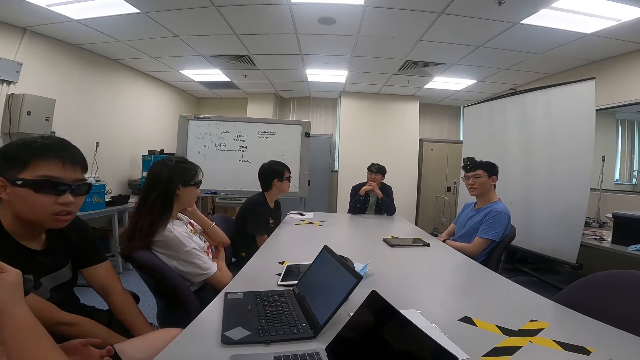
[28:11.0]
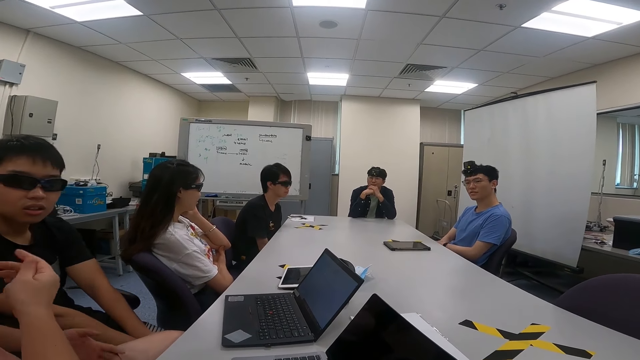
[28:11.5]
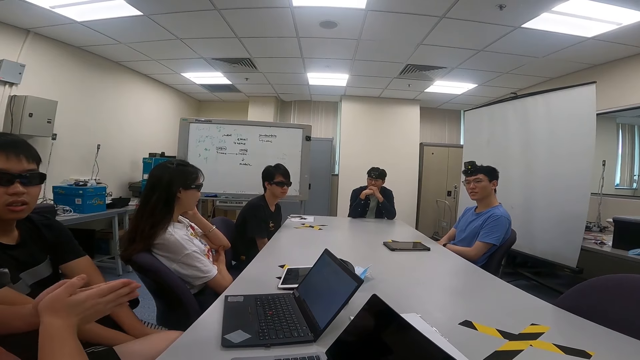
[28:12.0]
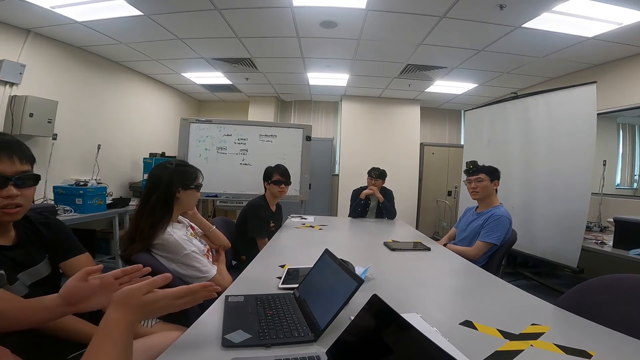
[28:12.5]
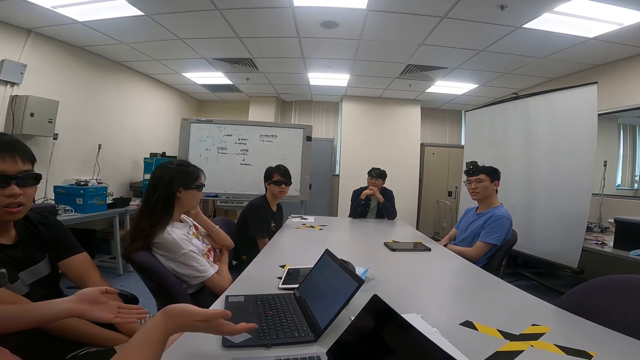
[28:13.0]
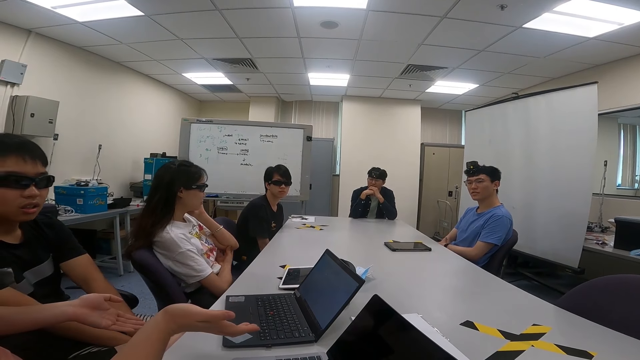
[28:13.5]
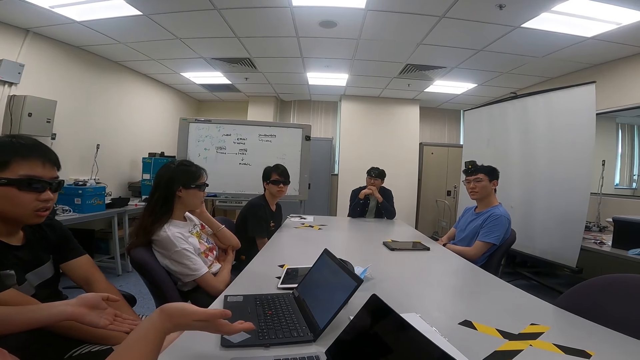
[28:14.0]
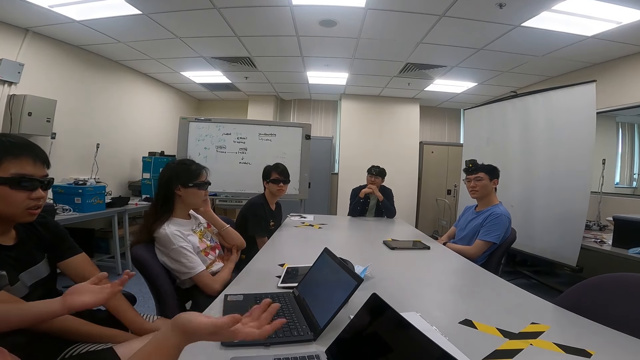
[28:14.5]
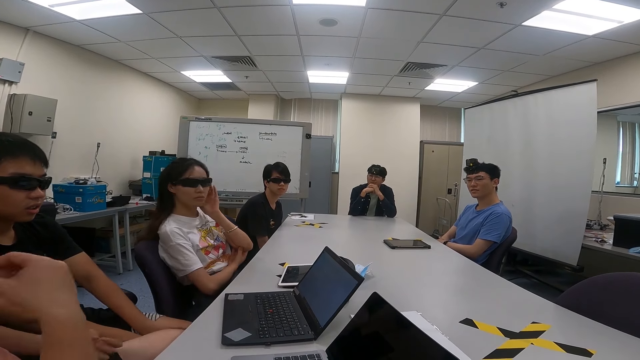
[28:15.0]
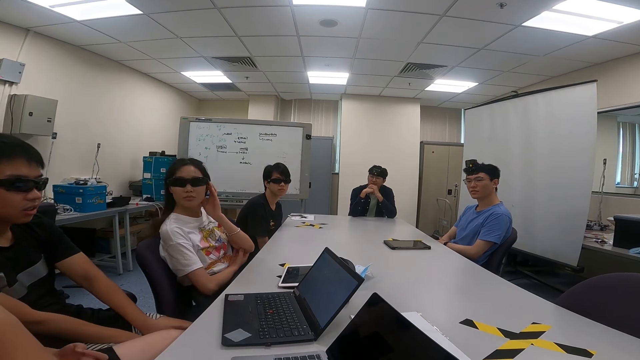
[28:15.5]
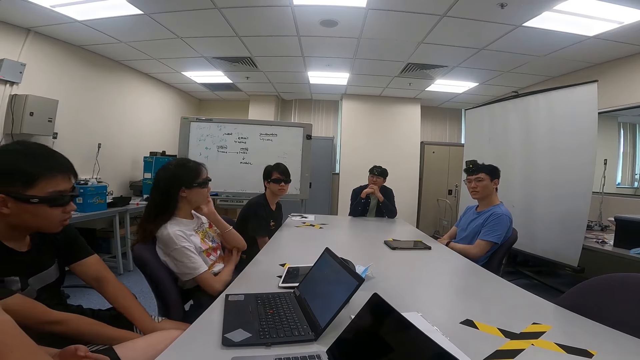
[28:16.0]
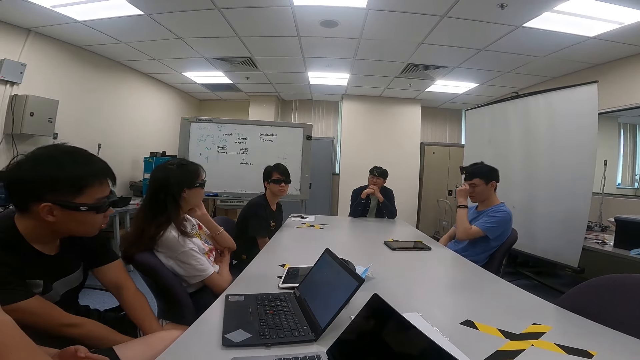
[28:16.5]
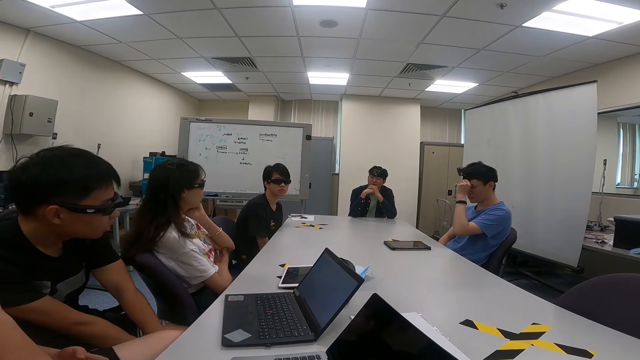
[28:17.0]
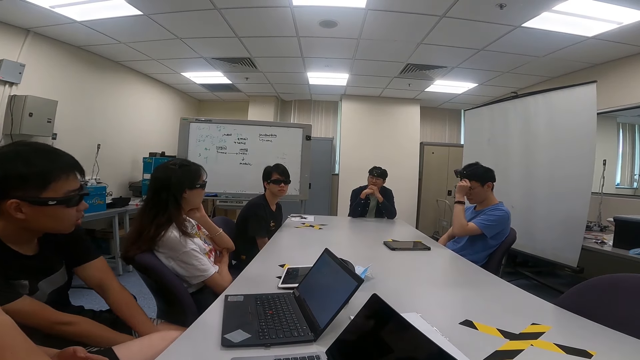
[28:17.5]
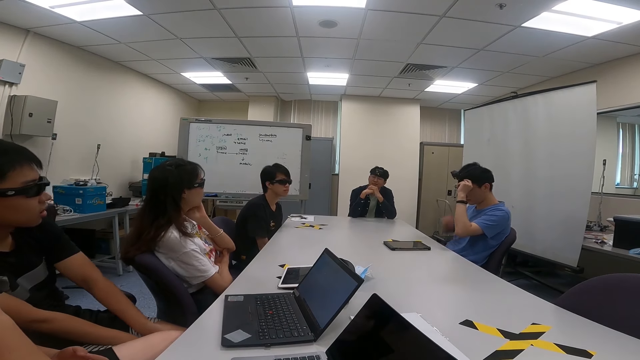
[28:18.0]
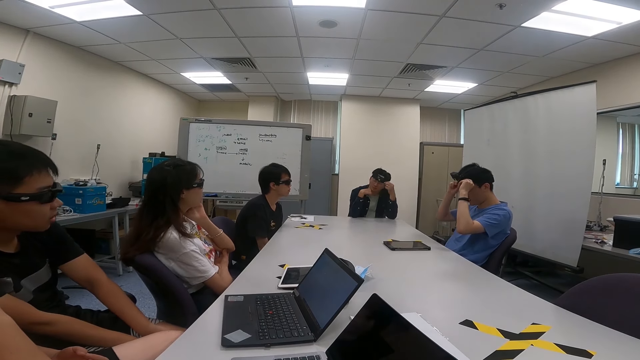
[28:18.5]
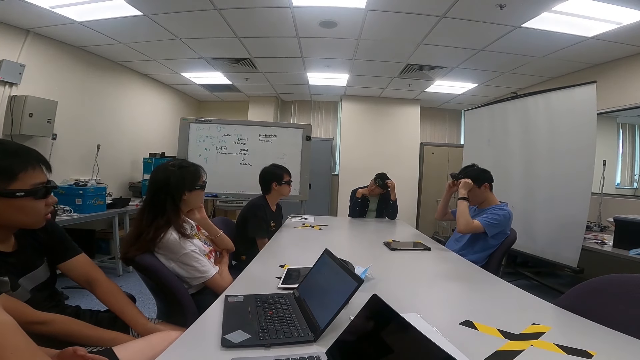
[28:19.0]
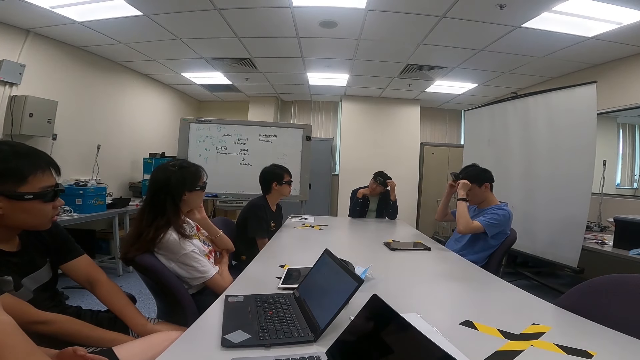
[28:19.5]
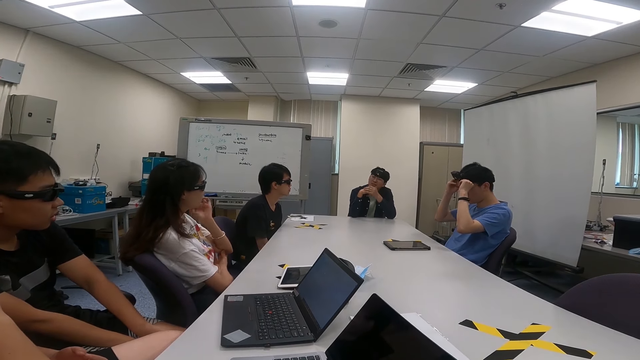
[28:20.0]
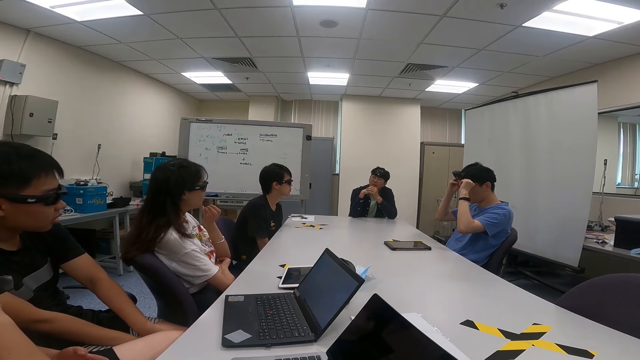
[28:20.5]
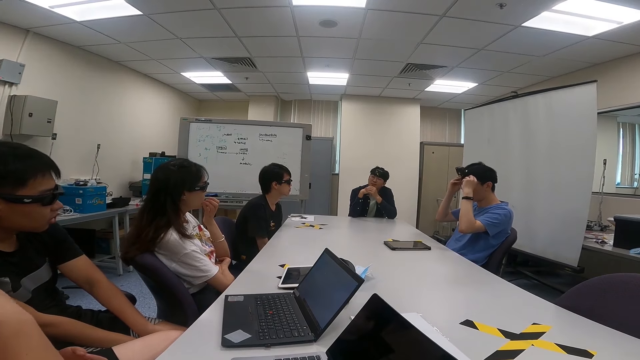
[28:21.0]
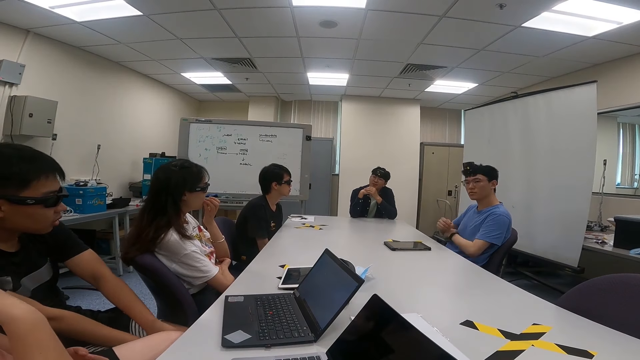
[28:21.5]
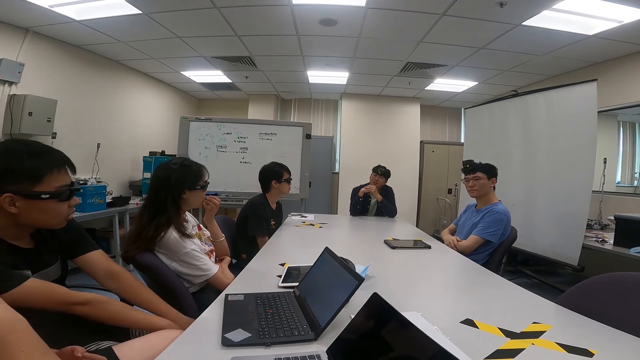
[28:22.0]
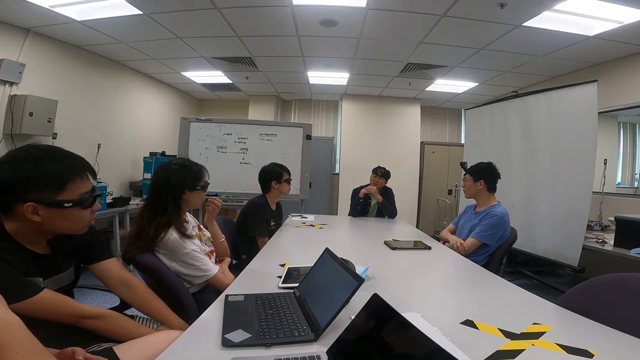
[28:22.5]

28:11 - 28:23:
A man looks around. Another man looks around. A third man uses gestures. A person moves both hands. A fourth man nods his head. A woman swings a chair. The second man moves forward. The first man lifts his hands upwards. Another person talks to the first person. The second man moves backwards. The fourth man lifts his hand upwards. The first man adjusts the camera on his head. The fourth man scratches his head and looks around. The woman moves her hand and scratches her mouth. The first man lowers his hands. The second man moves his hands.

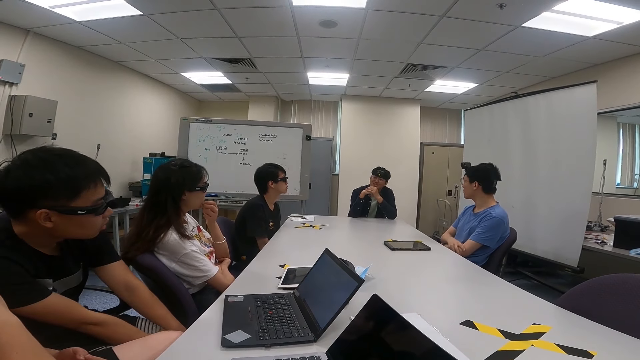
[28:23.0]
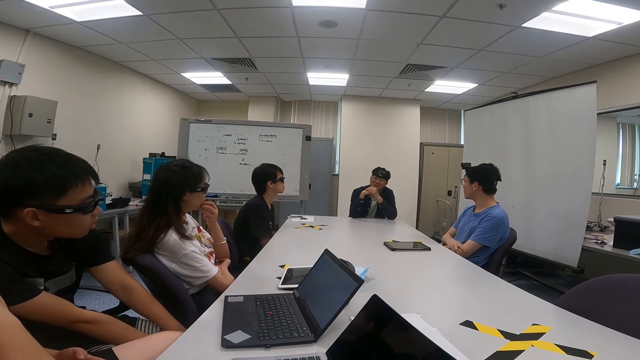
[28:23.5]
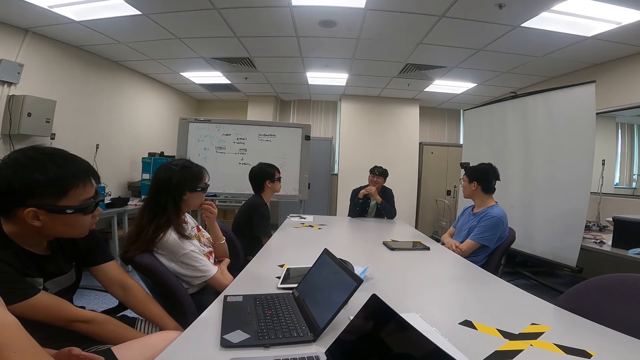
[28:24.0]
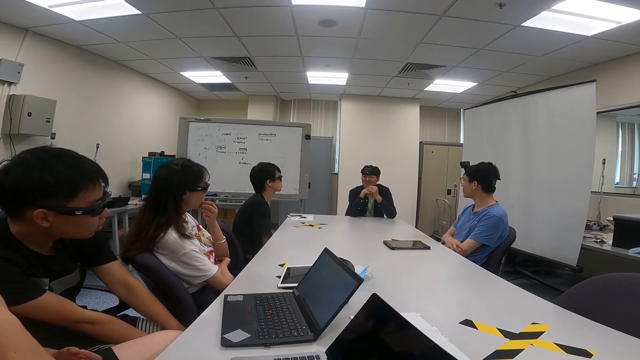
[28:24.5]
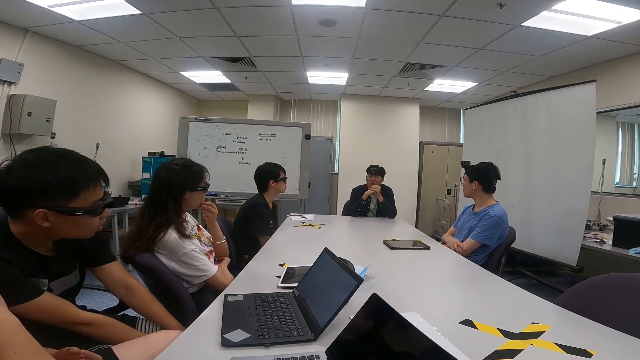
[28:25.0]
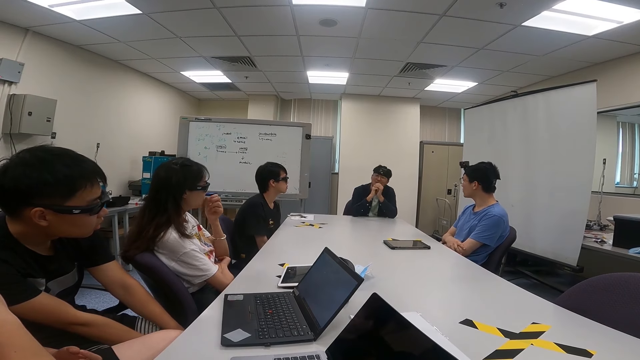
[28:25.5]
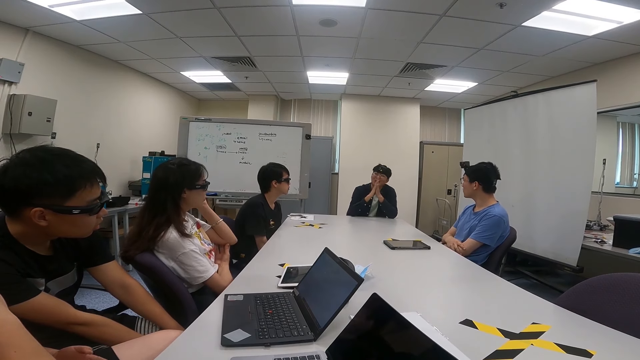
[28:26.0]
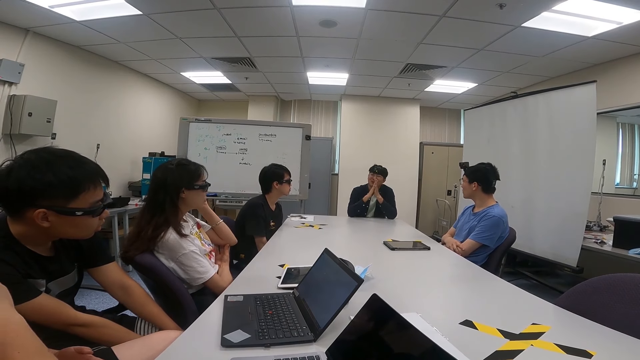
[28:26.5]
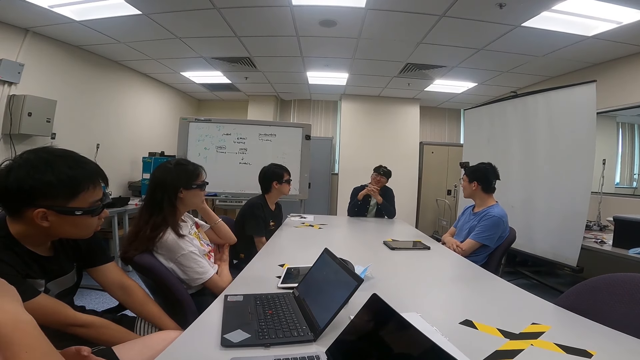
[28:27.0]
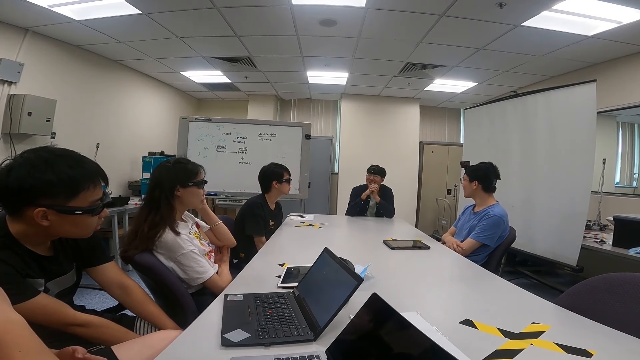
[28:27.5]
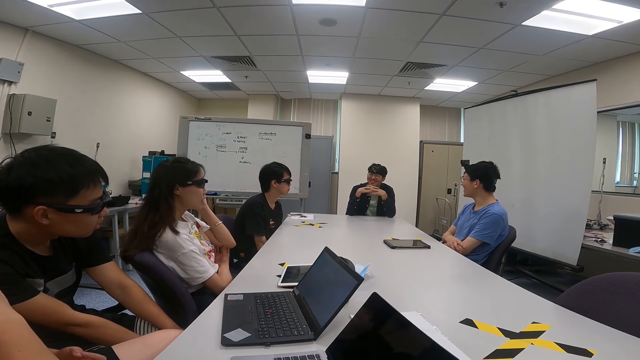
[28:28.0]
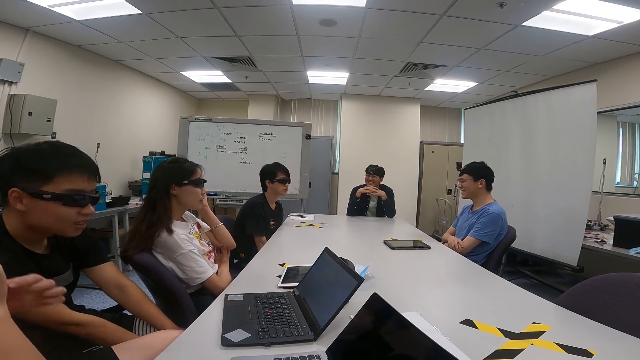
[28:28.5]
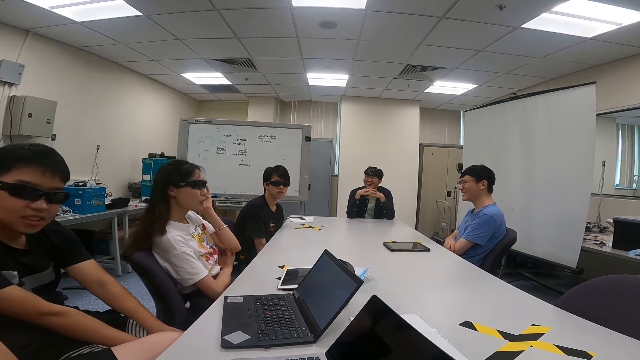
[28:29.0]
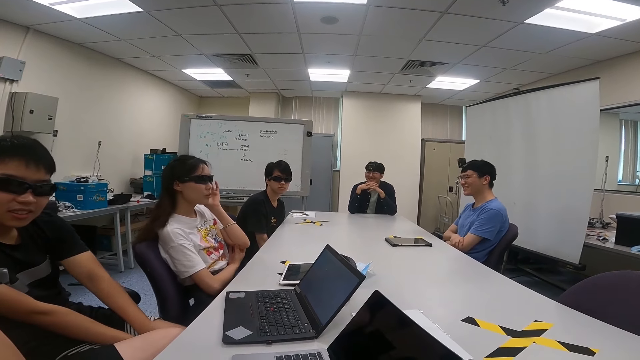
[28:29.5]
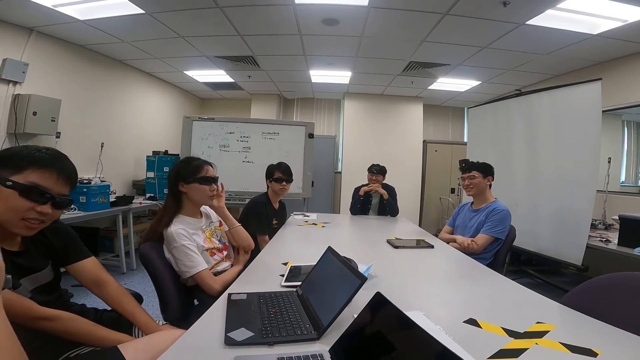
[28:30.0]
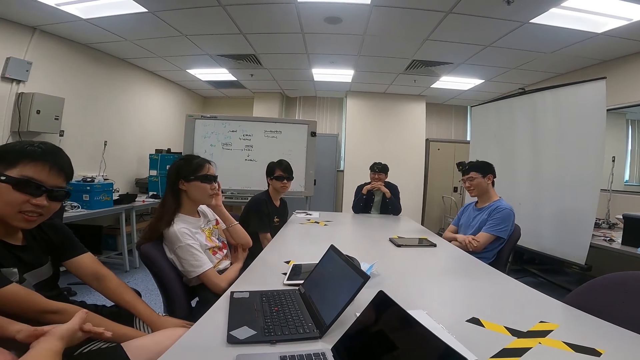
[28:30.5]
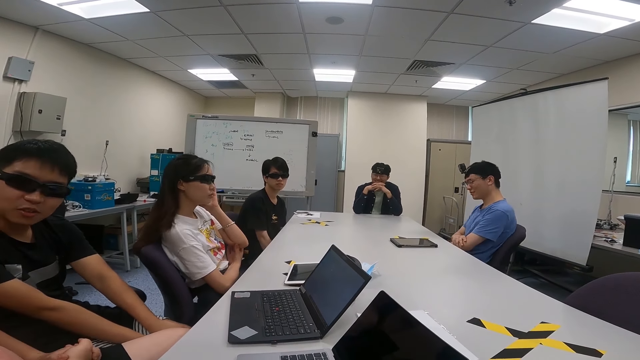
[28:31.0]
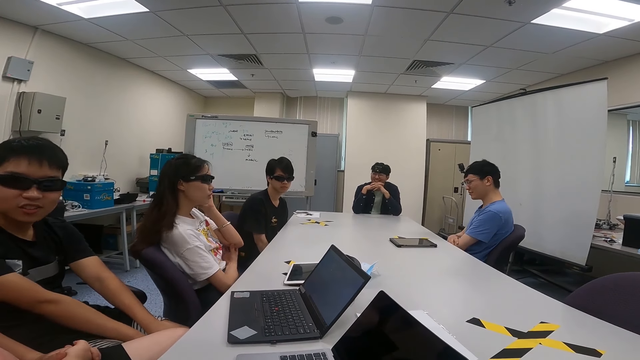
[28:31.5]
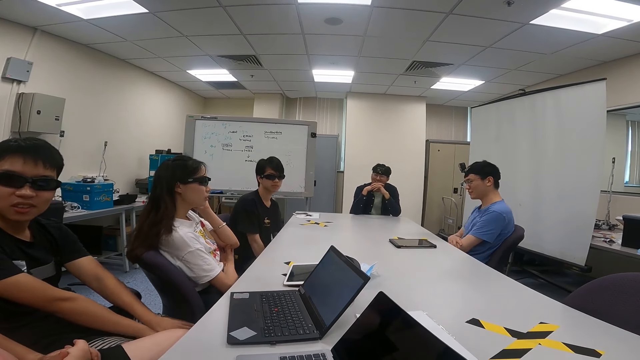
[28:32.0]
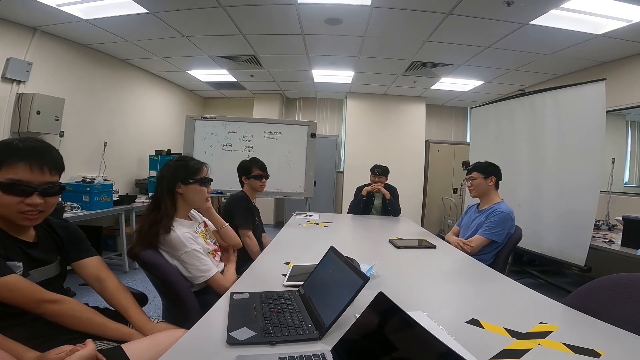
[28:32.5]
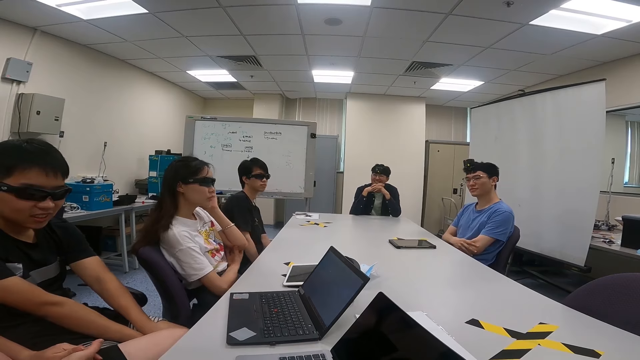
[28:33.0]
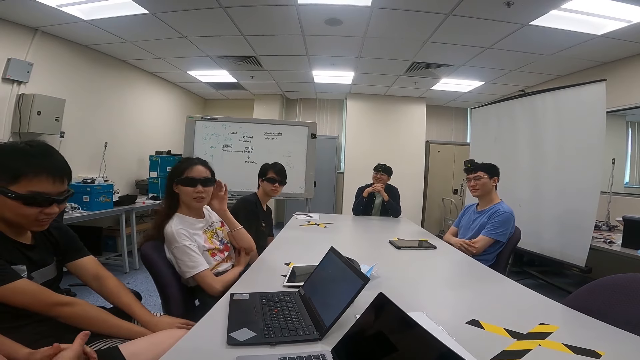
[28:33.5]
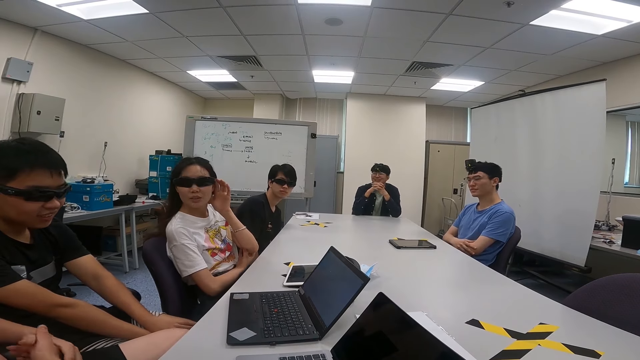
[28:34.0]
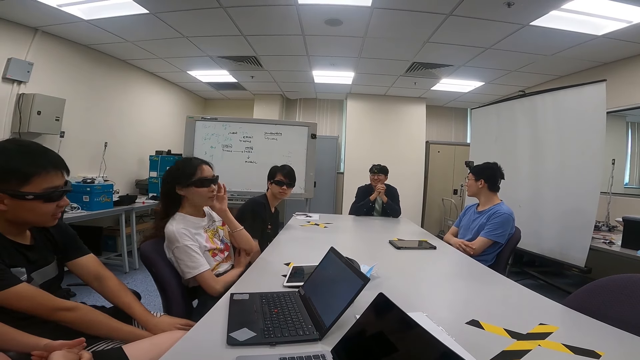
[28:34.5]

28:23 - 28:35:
A man looks around. Another man swings a chair. A third man moves around. The first man nods his head. A woman touches her ear. The third man moves his hands. The first man swings a chair around. The second man looks around and turns around. A fourth man moves his hands. A fifth man looks around. The woman swings a chair. She swings the chair again. The fourth man holds his hands together. The fifth man talks to the fourth man. A person talks to the camera wearer. The second man moves around. The fifth man looks around. The fourth man rubs his hands together. The fifth man turns his head.
